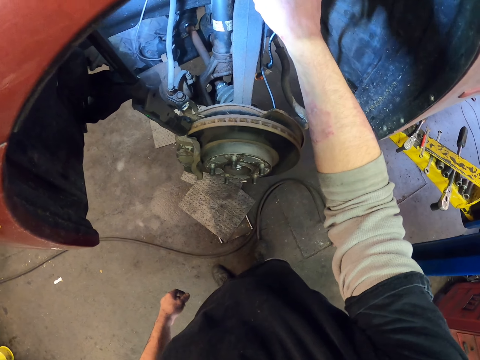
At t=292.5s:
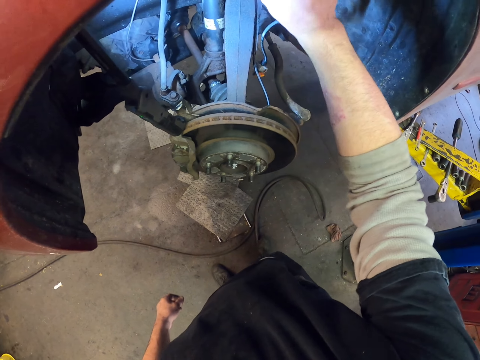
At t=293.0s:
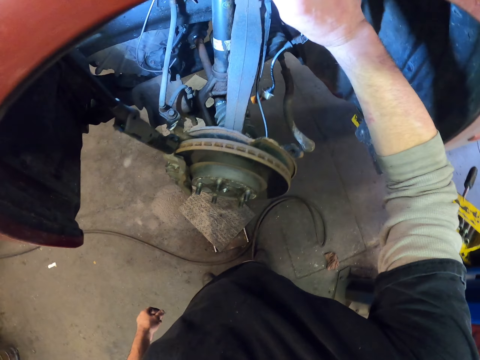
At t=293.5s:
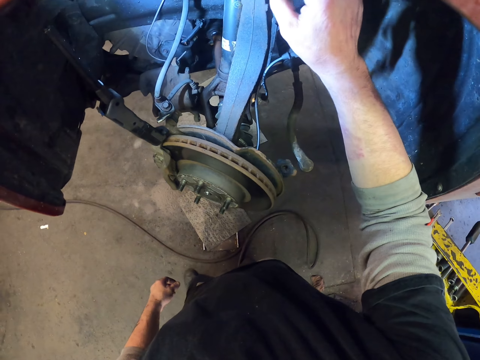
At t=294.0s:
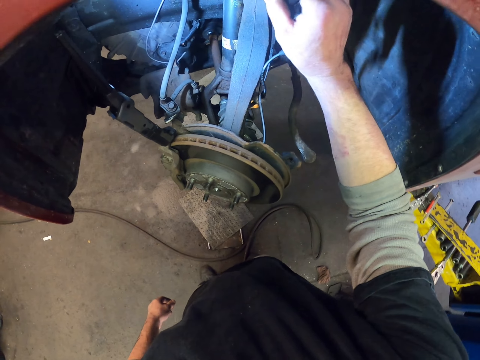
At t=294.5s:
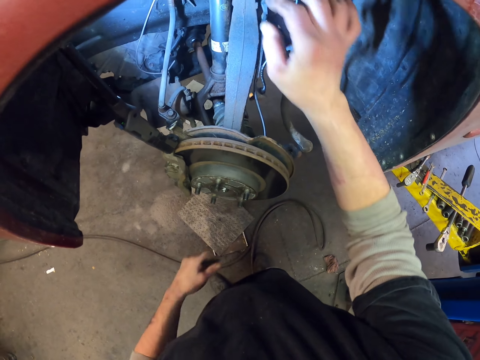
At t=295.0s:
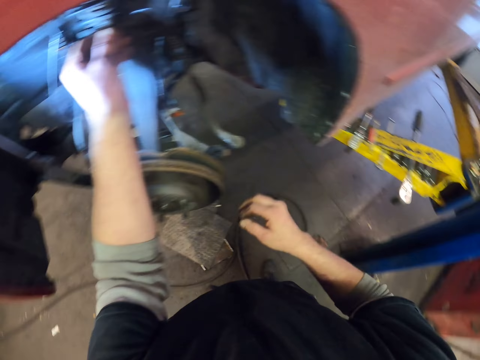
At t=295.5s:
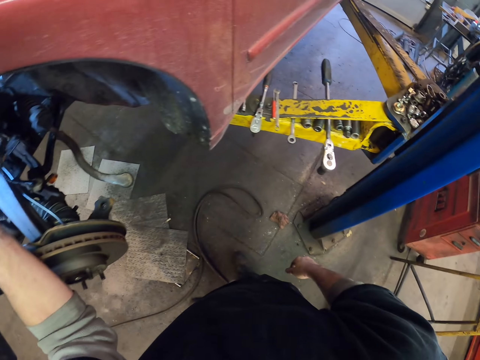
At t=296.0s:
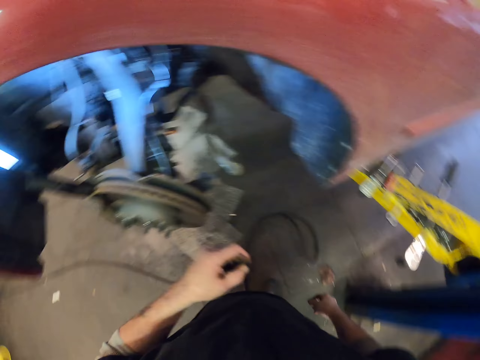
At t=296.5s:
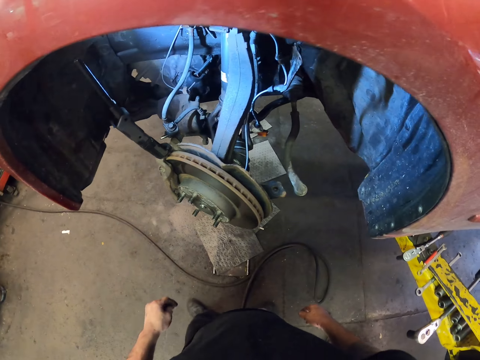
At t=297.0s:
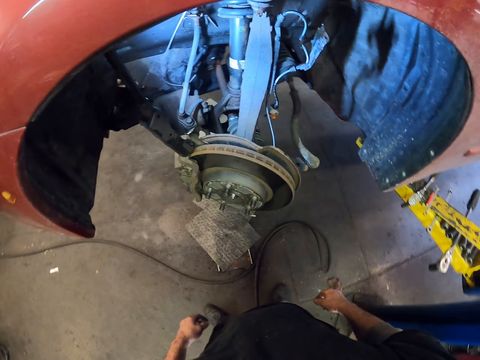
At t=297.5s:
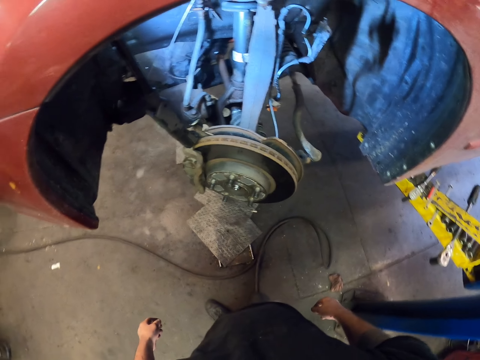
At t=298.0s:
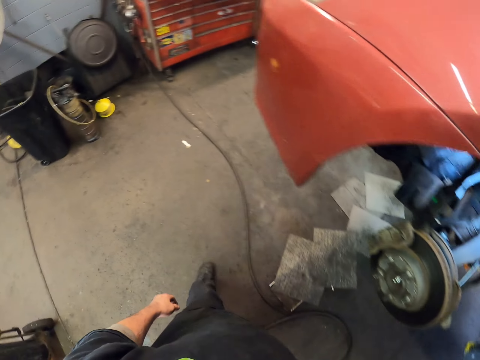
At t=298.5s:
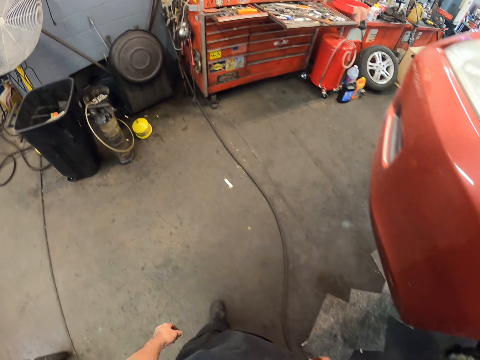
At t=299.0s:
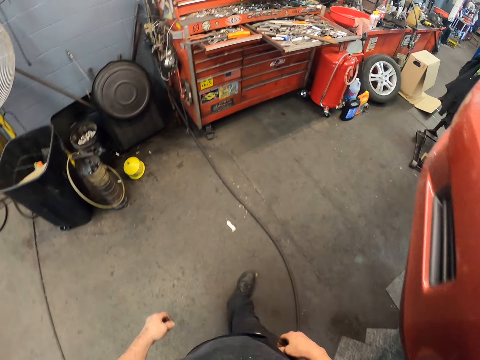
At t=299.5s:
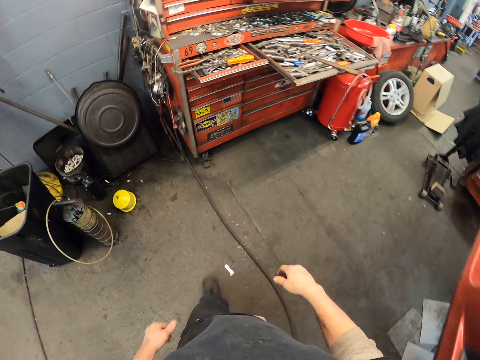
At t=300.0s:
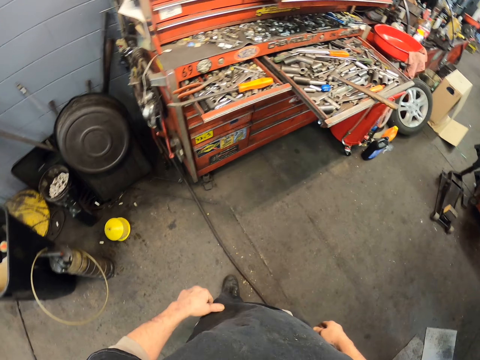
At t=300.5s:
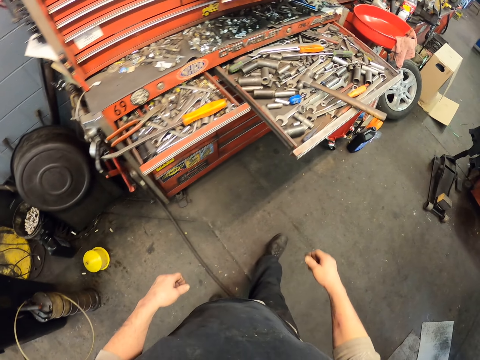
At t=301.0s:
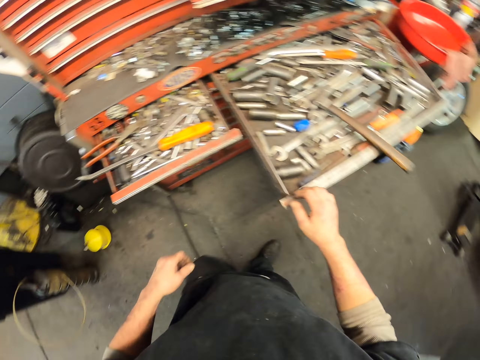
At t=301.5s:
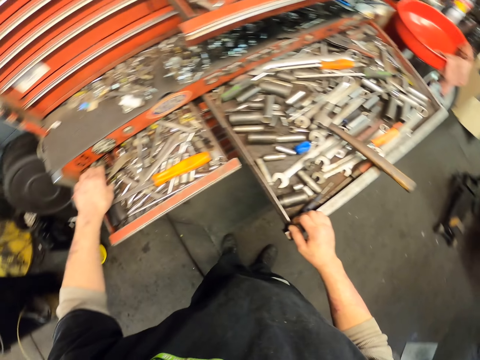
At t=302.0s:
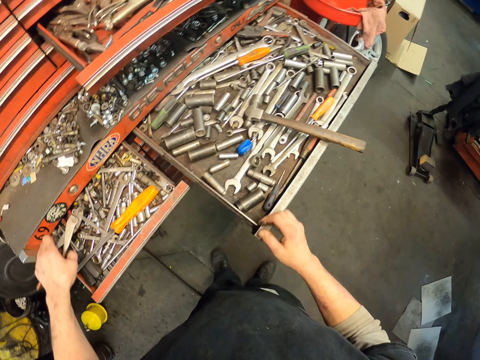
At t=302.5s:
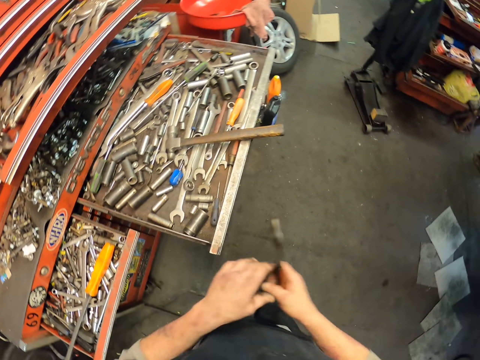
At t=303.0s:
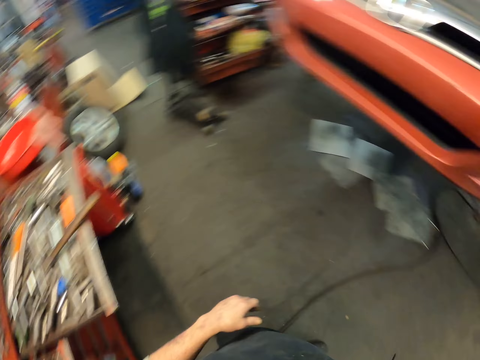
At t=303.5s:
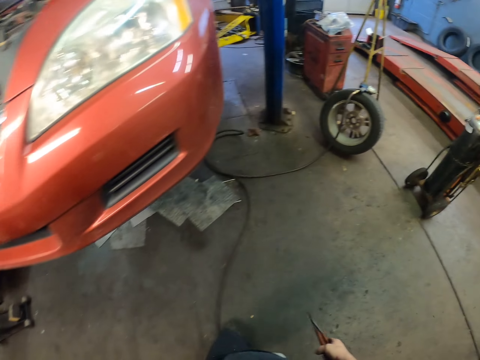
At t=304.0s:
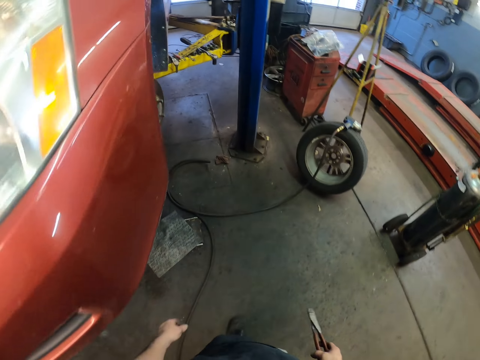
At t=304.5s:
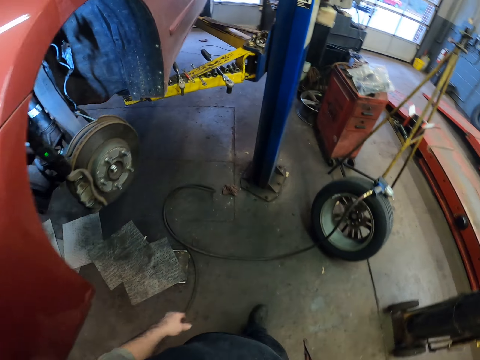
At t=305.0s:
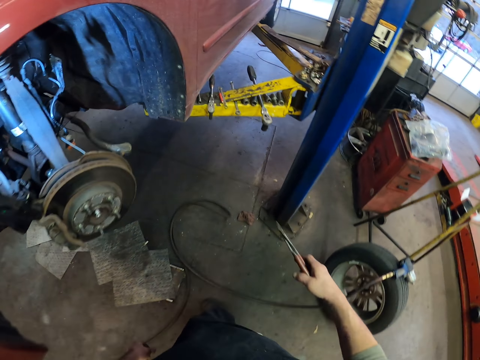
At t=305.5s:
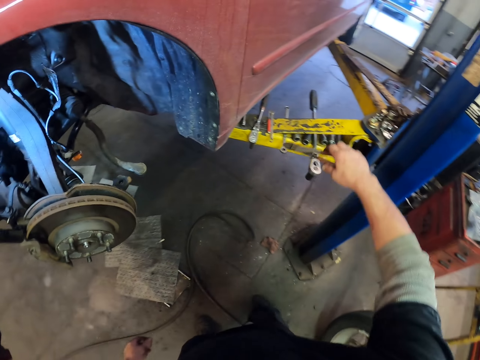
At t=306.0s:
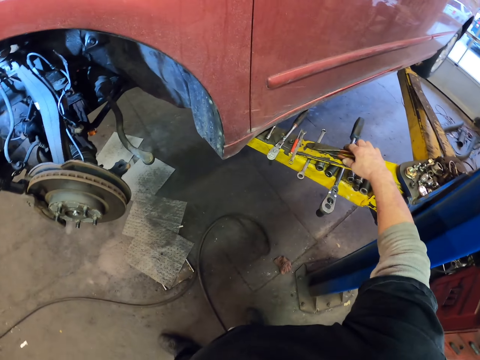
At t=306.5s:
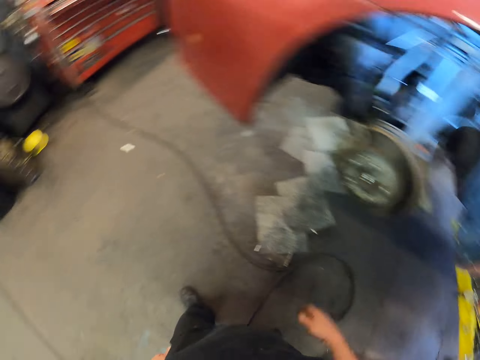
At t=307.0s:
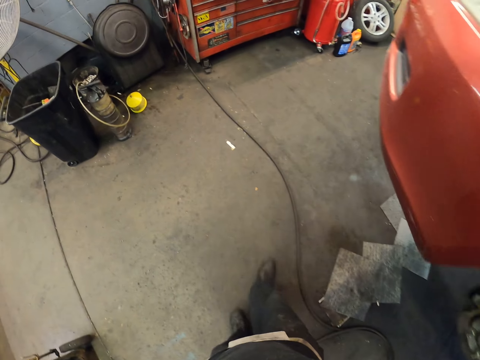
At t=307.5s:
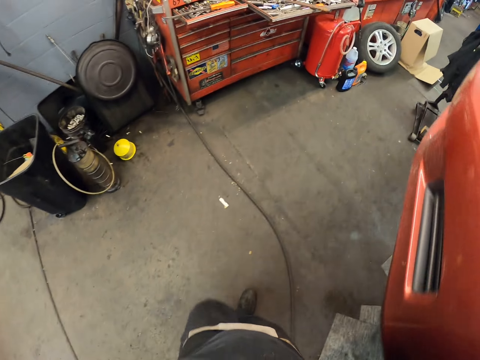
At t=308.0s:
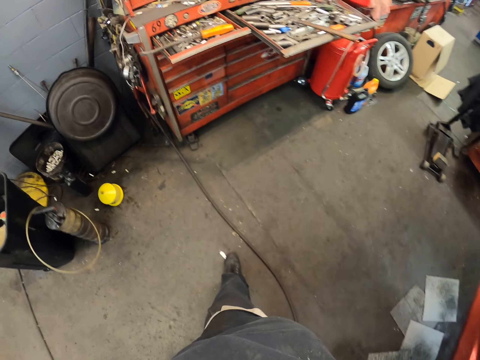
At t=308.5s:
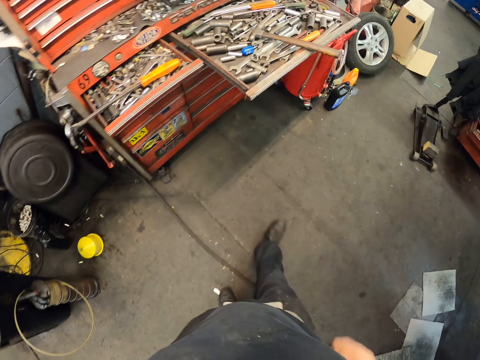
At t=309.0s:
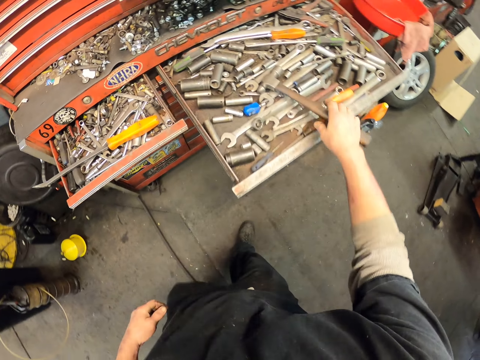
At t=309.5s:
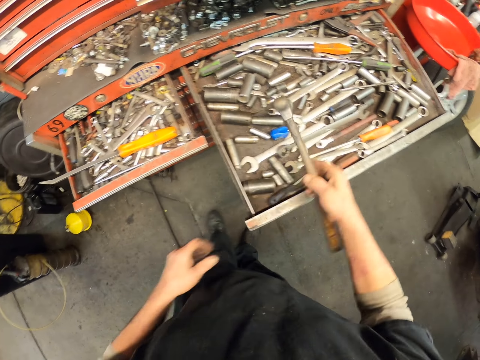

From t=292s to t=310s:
The camera wearer walks around. They pick up pliers. They put the pliers down. They walk around.

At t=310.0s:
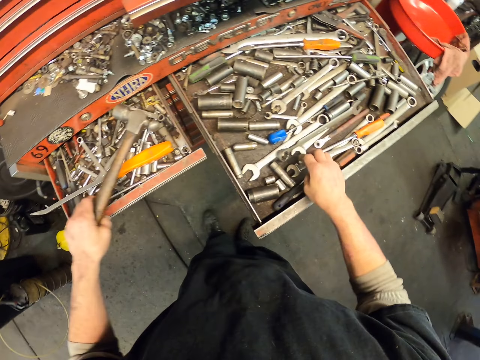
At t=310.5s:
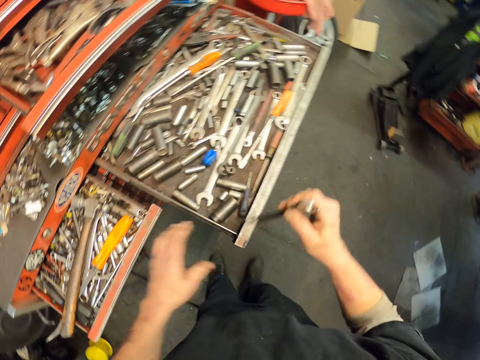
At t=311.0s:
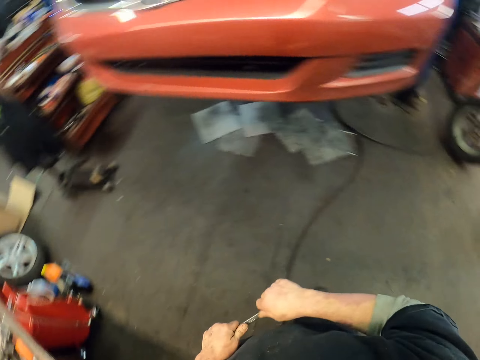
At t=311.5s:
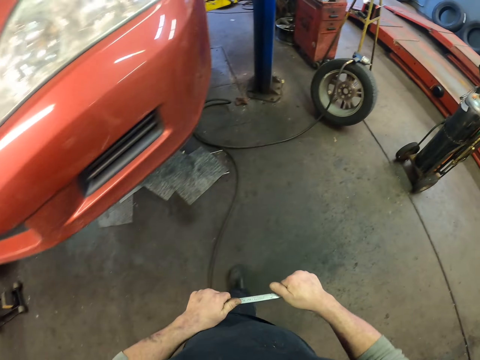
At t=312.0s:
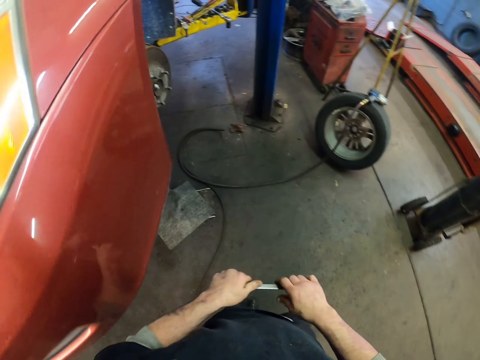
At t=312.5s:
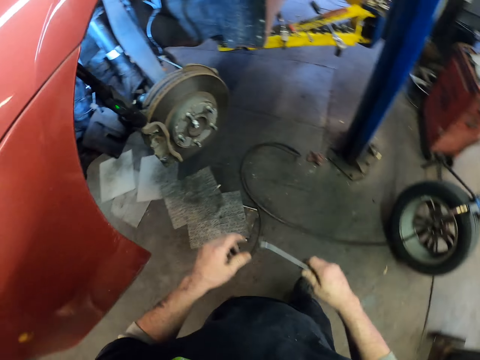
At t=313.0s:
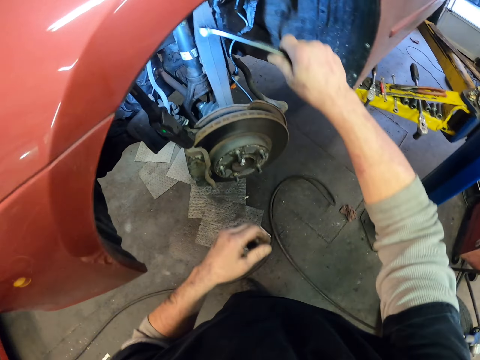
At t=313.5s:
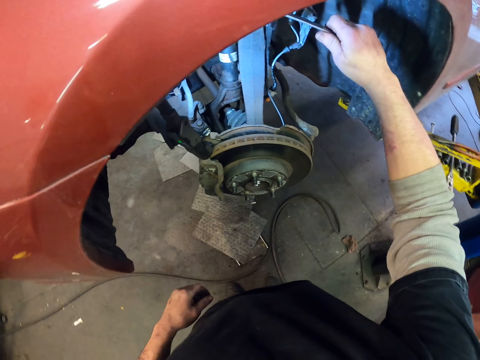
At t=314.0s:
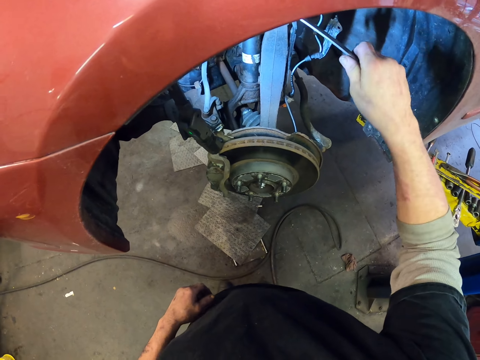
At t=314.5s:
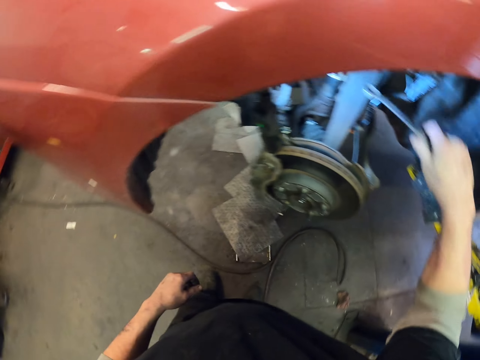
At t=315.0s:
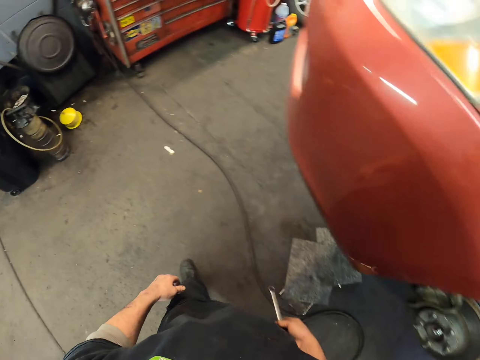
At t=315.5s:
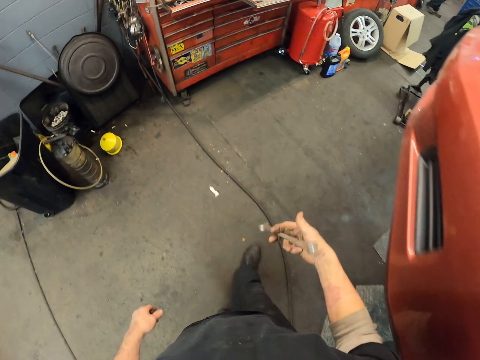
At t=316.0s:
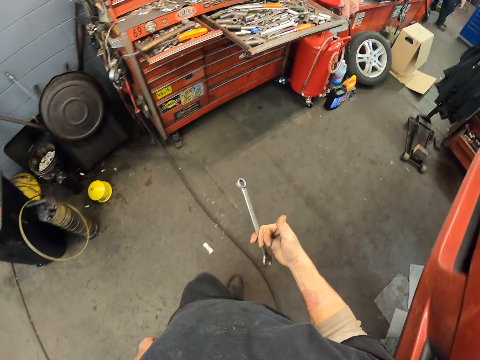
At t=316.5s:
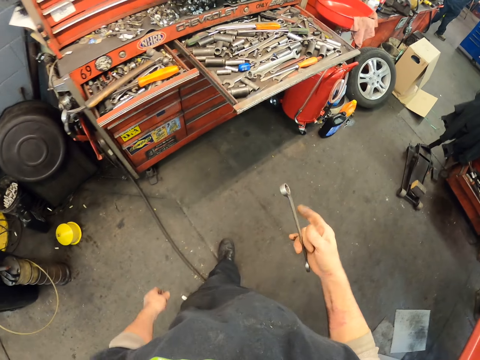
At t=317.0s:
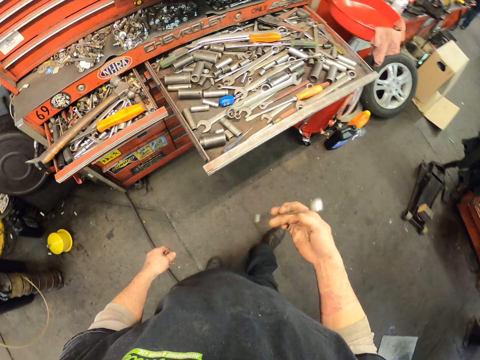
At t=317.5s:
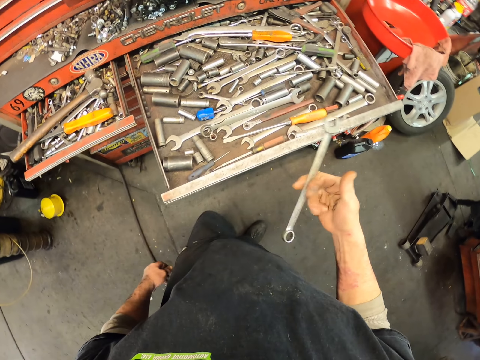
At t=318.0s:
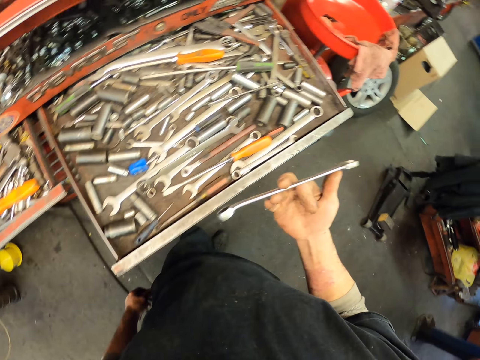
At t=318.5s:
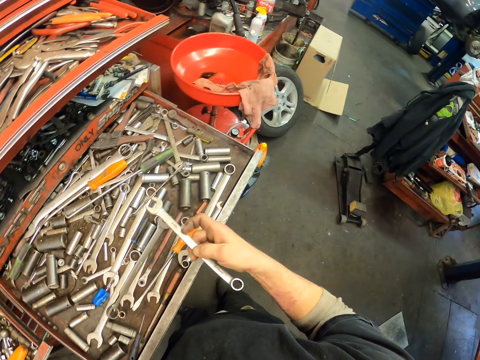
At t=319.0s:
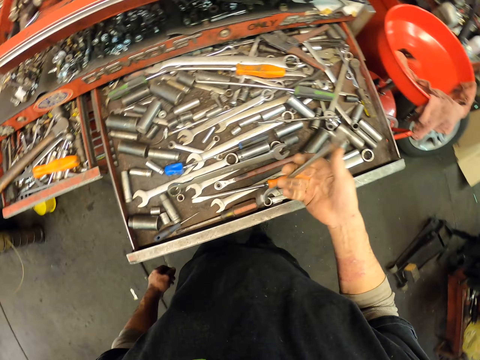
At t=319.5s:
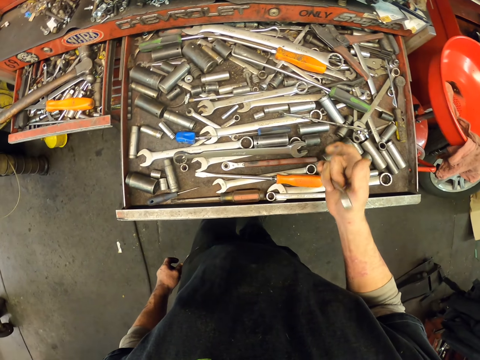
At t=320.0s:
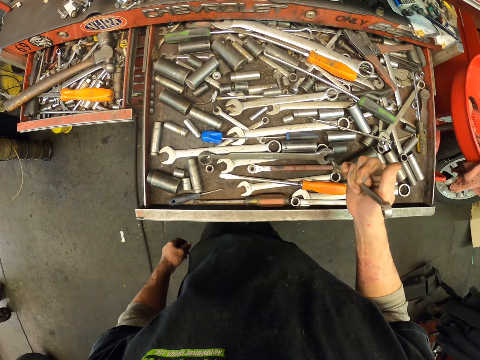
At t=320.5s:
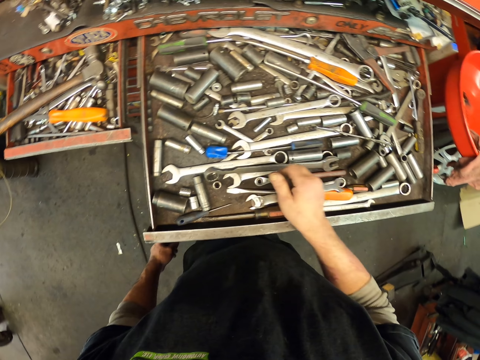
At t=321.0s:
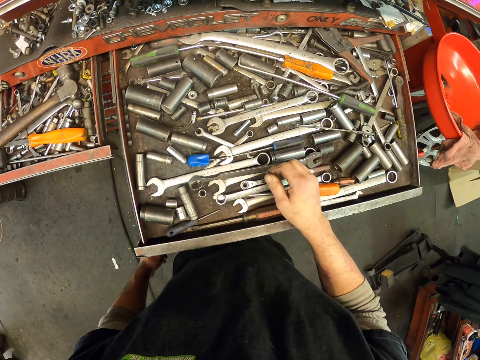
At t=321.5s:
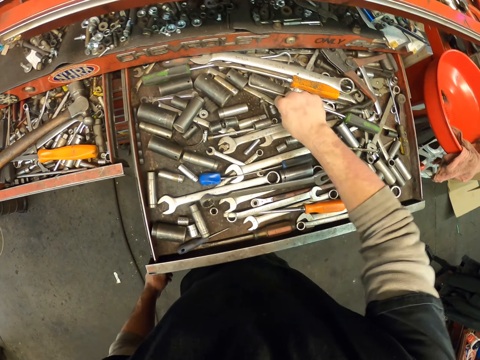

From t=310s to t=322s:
The camera wearer takes the combination from the tools. They walk around.
